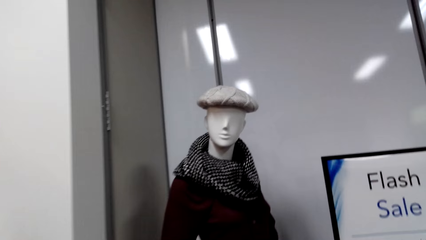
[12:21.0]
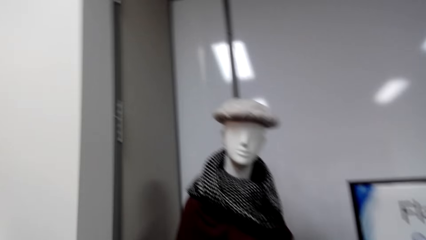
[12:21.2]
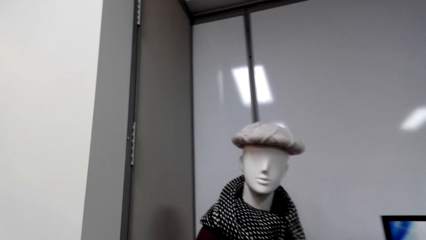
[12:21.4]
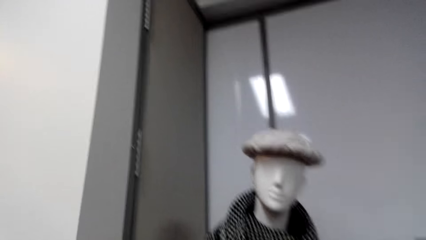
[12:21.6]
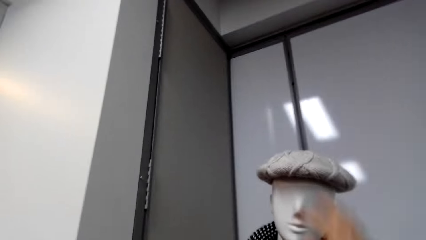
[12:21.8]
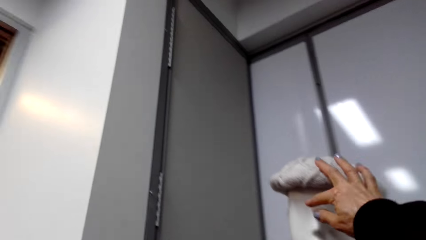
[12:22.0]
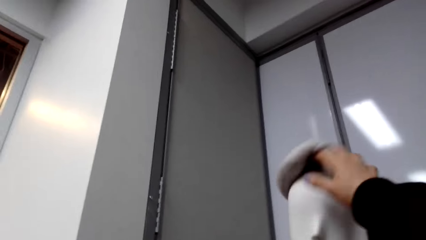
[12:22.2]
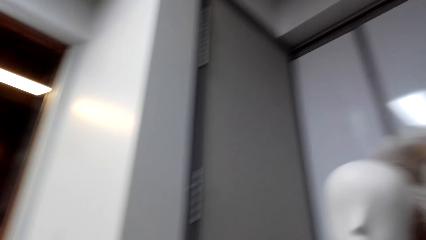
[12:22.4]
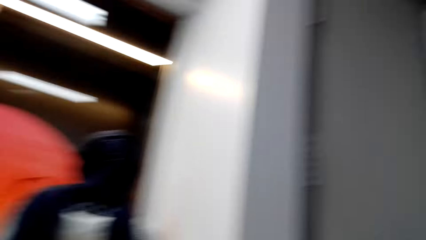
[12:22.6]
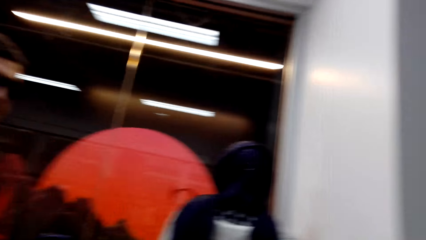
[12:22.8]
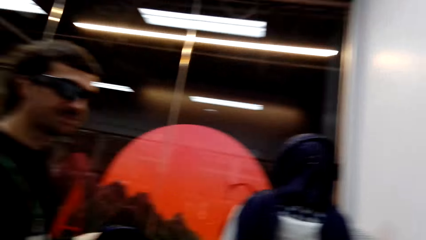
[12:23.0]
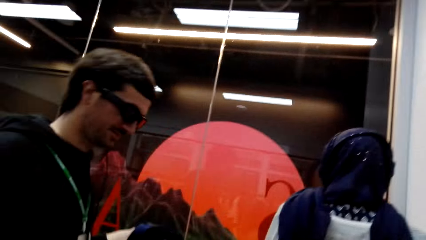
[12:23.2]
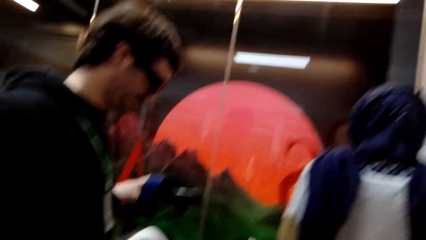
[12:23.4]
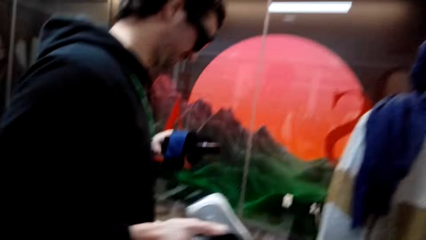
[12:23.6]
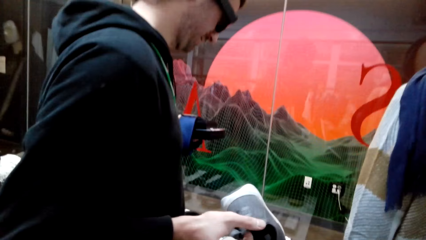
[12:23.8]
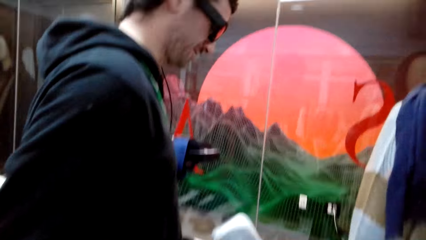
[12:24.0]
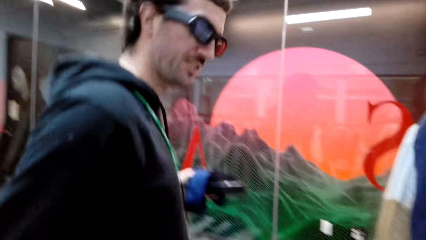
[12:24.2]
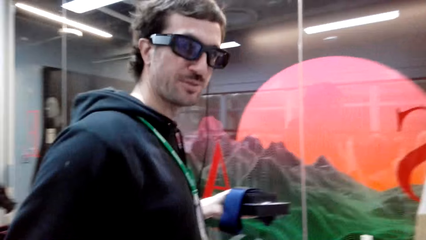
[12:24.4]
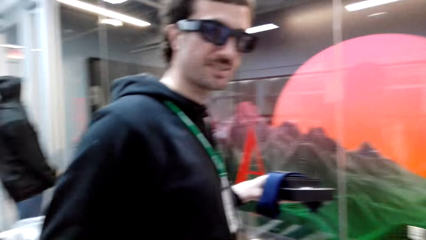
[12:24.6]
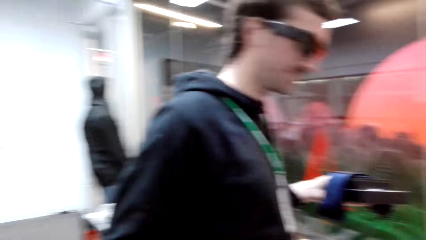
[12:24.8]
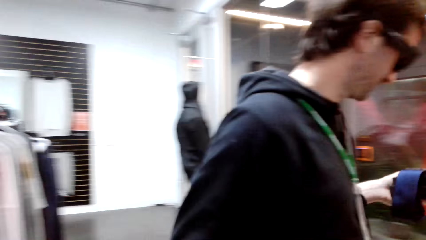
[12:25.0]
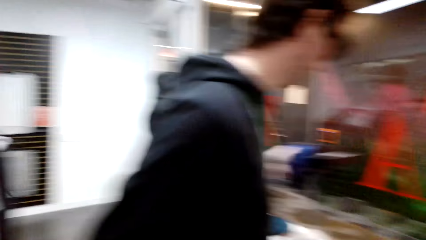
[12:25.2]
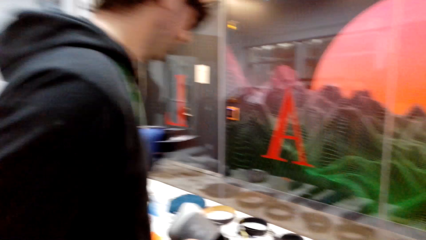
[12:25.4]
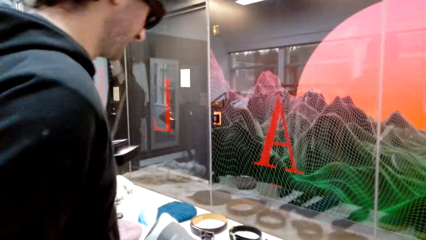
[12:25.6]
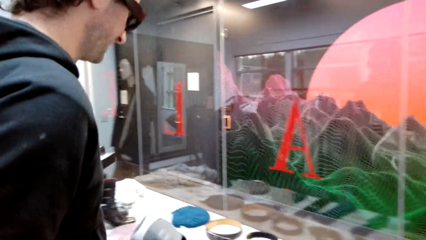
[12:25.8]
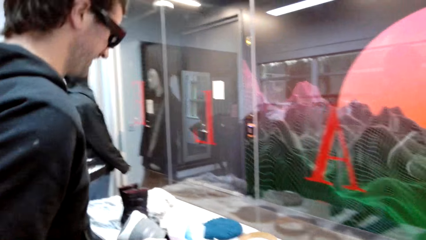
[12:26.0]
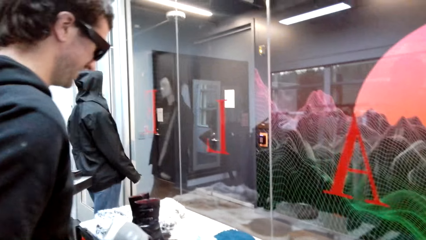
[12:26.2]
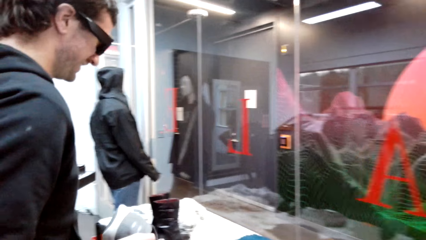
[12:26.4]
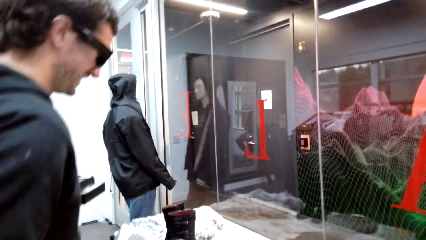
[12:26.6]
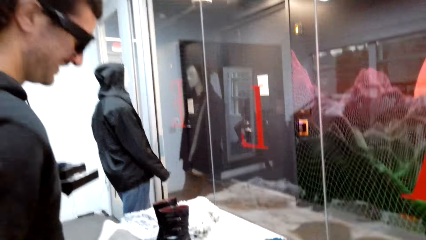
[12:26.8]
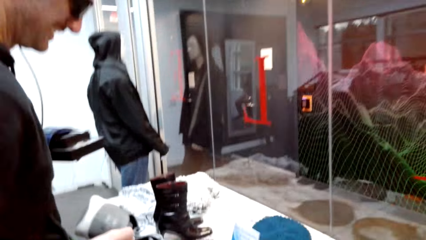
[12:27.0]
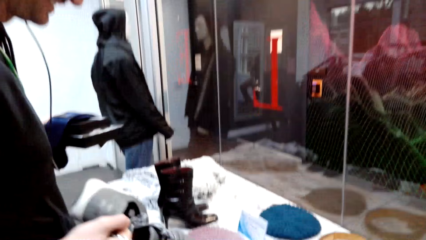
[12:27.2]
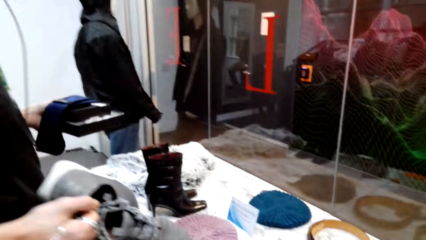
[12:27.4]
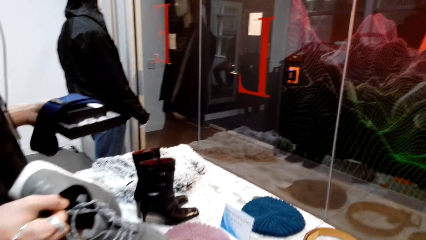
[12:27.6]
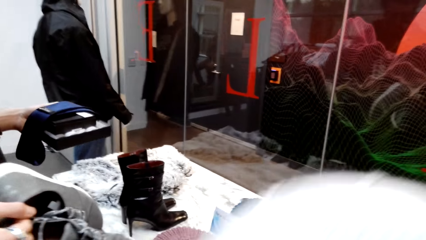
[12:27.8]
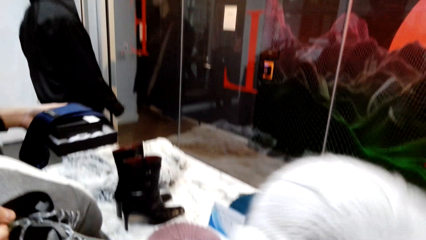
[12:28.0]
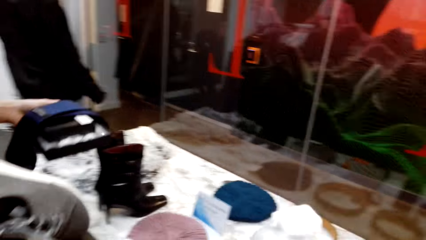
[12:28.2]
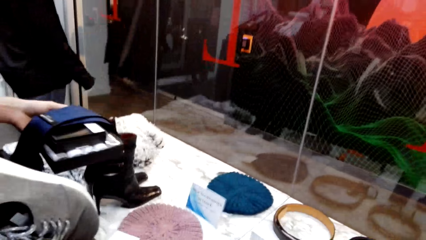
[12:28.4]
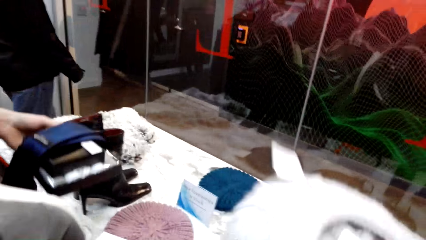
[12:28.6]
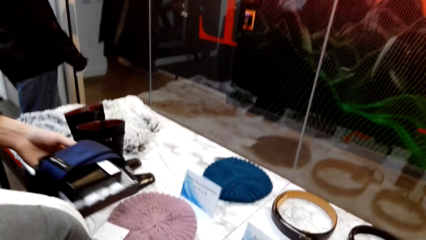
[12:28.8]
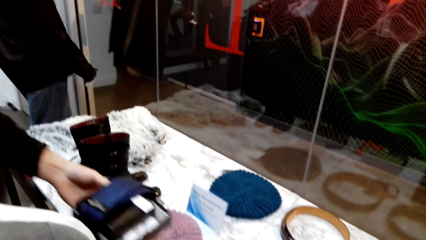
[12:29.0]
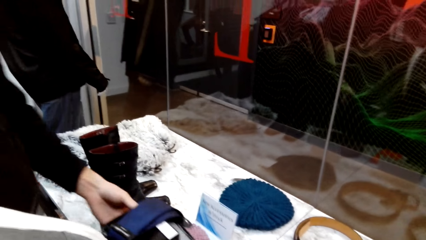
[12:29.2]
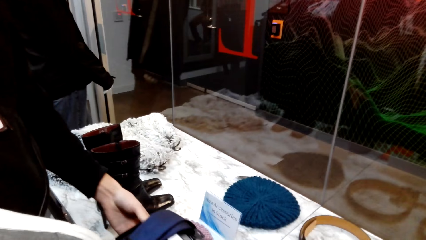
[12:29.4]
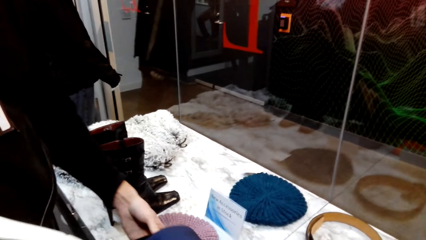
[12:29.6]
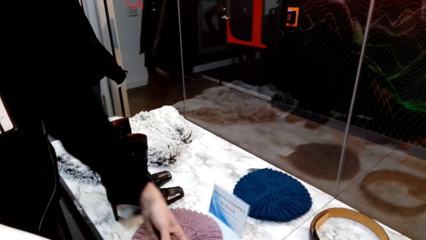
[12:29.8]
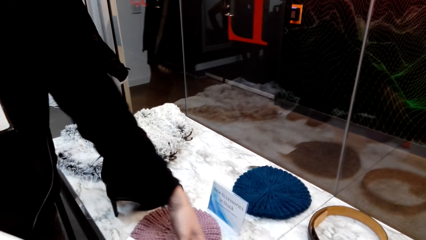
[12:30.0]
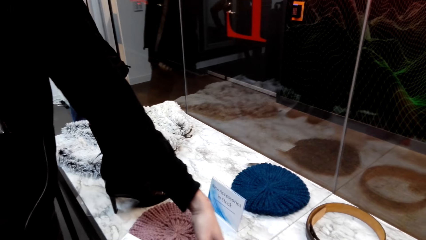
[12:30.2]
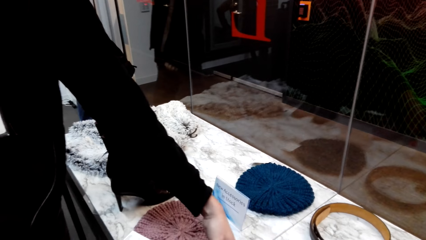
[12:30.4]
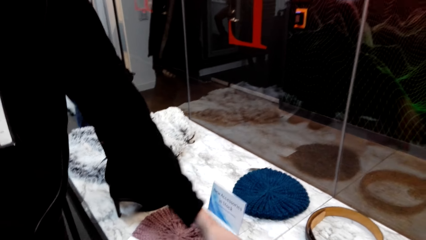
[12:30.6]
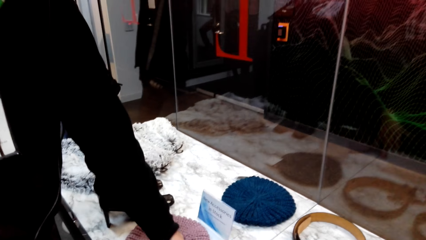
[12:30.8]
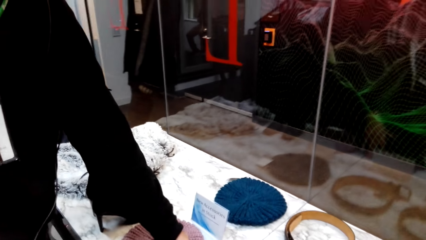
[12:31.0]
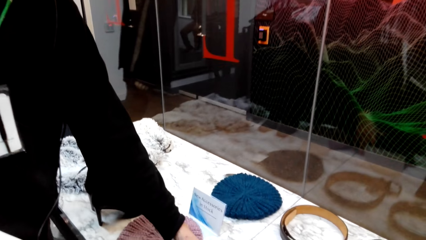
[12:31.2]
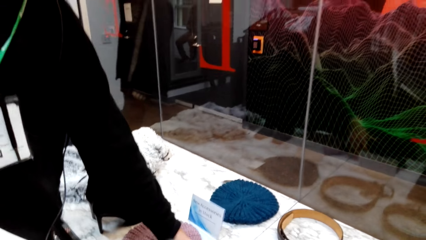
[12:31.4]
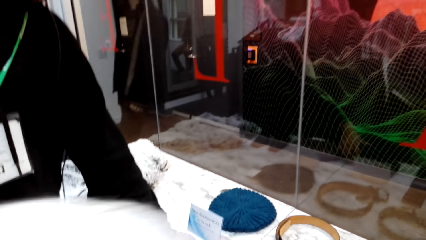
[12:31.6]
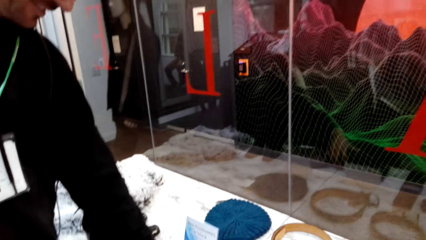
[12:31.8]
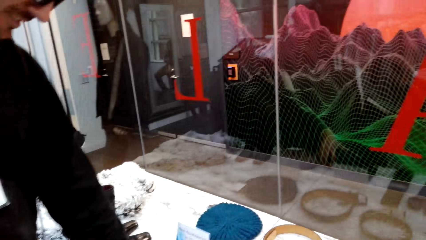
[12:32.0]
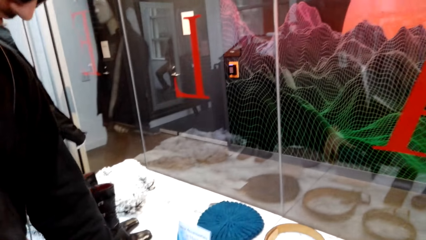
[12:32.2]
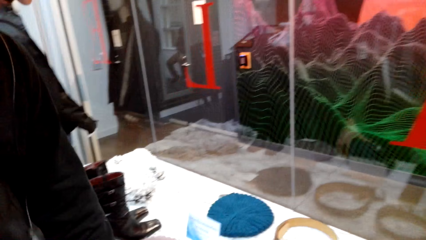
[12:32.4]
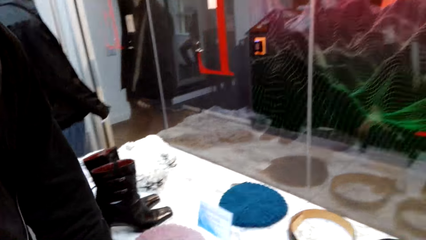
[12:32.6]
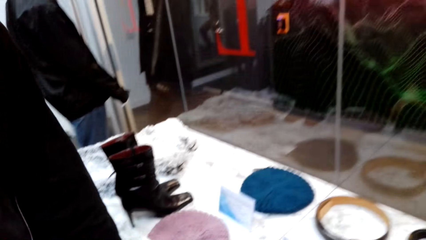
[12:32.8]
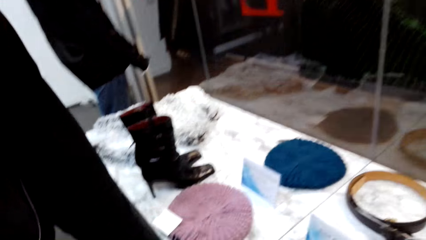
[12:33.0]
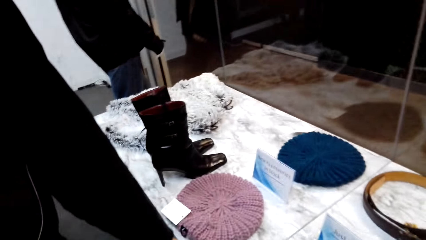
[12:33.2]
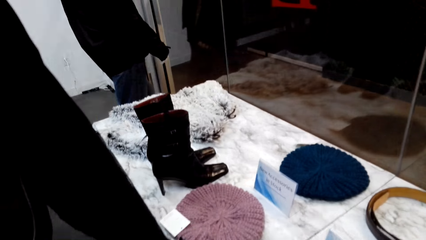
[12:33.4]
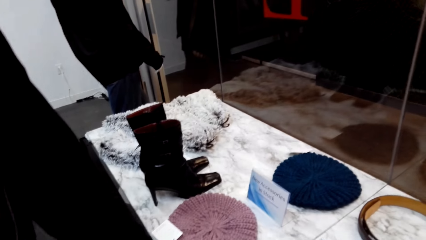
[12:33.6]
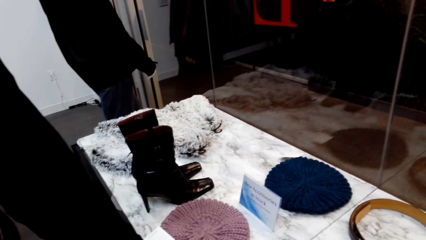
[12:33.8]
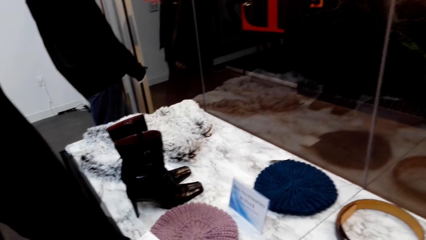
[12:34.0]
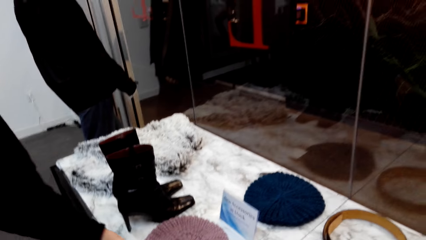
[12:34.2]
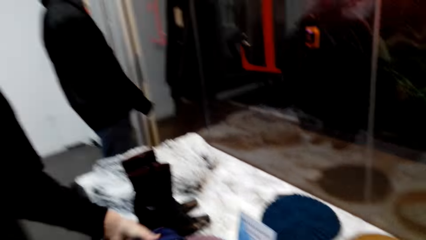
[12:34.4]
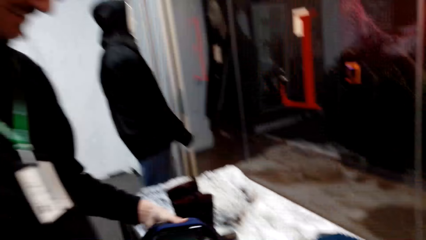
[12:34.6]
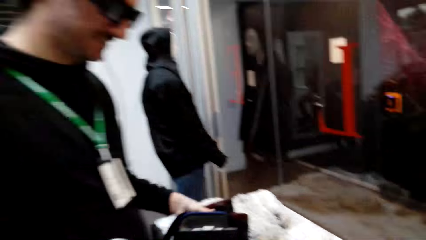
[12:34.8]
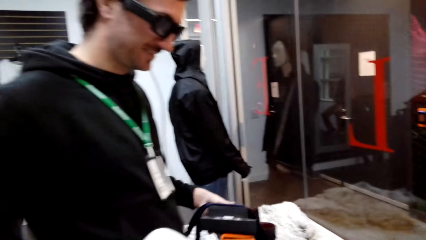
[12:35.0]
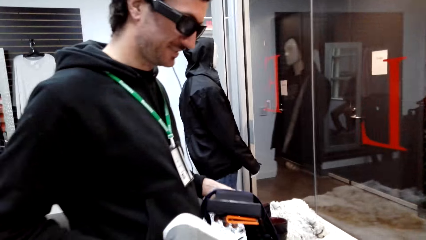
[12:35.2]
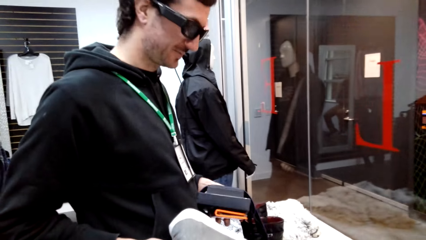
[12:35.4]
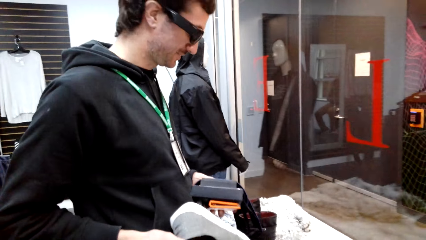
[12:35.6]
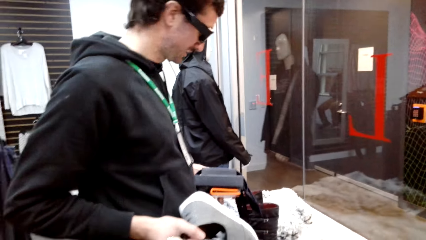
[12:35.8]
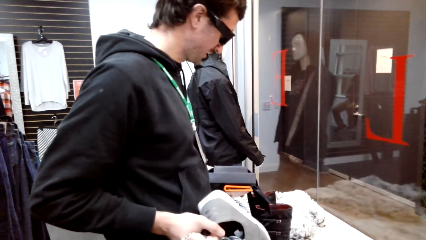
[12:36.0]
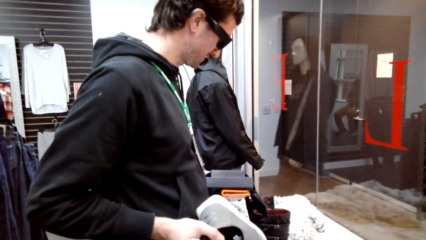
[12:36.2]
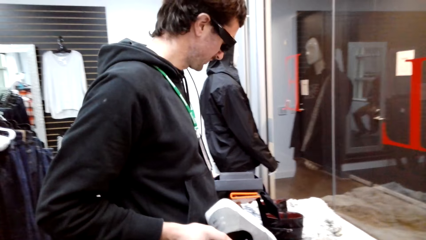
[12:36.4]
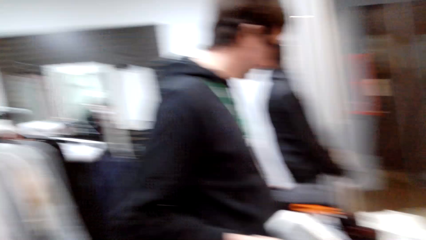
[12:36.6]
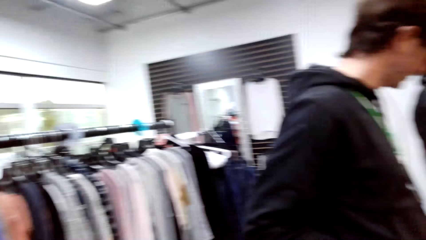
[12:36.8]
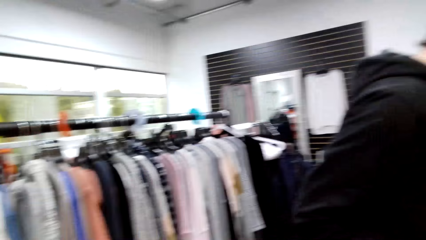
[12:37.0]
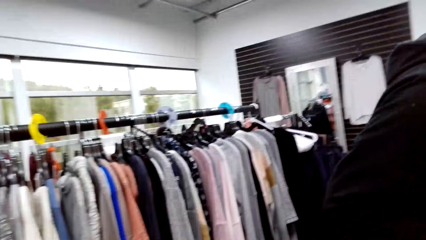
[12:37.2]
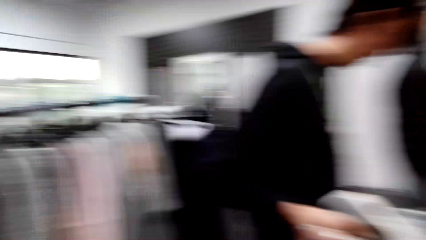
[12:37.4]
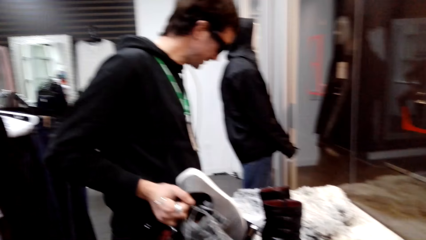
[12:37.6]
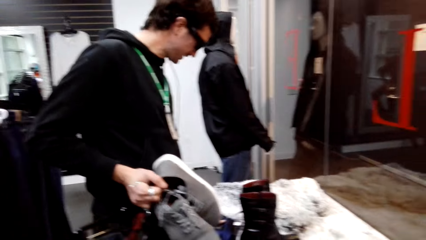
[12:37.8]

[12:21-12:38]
The camera wearer grabs the beret or beanie hat on the mannequin. They converse with a man. The man moves around. The camera wearer moves the beanie hat to the table. The man places the box and tie on the display table. The man converses with the camera wearer. The camera wearer moves the clothes. The man moves the hand on the table. The man picks up the box from the table. The camera wearer interacts with the man. The man carries the box and tie. The camera wearer looks around.
